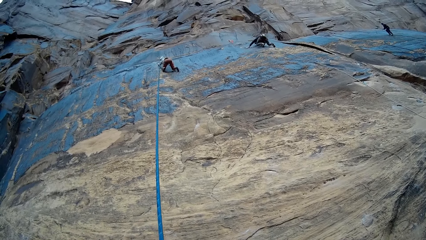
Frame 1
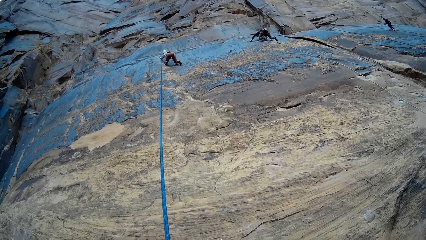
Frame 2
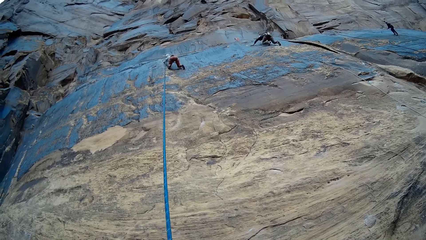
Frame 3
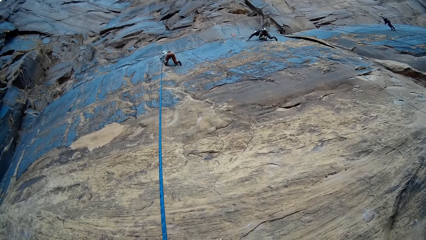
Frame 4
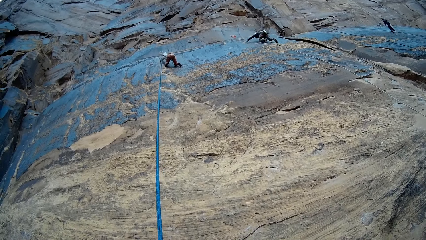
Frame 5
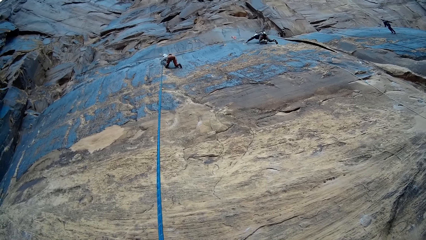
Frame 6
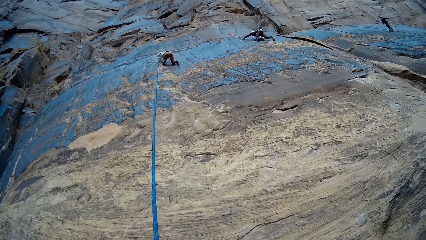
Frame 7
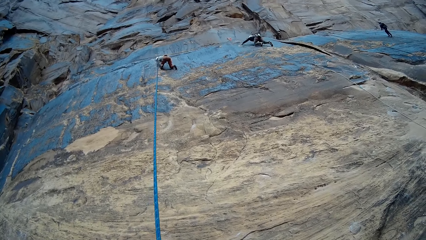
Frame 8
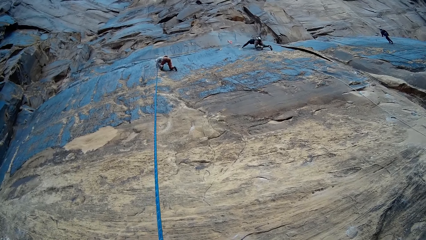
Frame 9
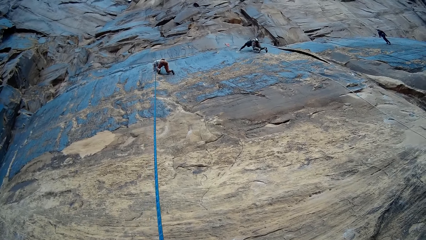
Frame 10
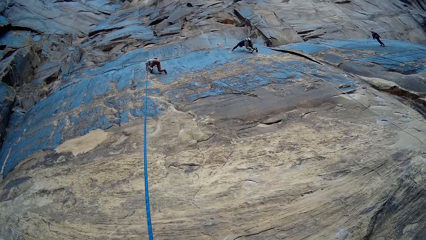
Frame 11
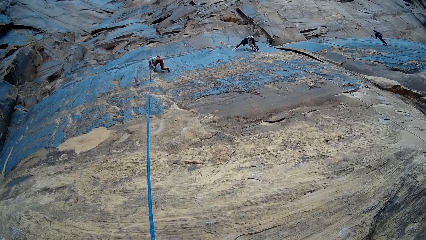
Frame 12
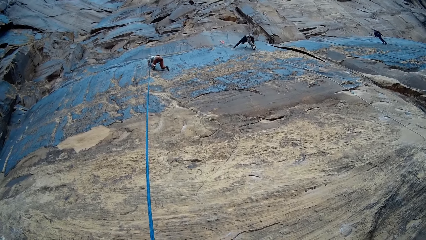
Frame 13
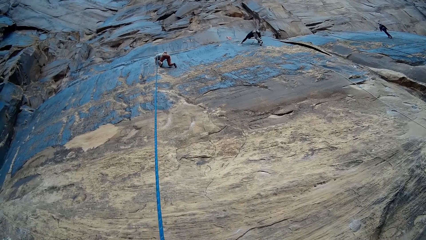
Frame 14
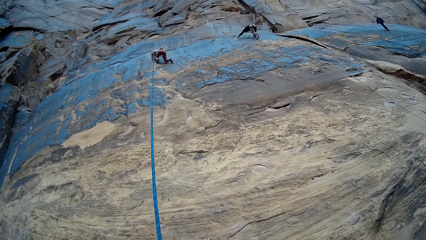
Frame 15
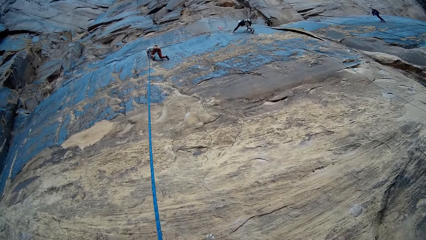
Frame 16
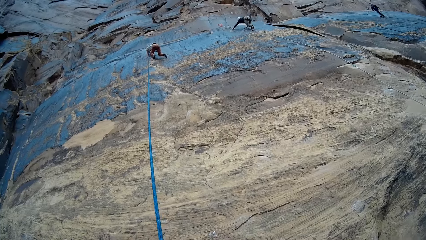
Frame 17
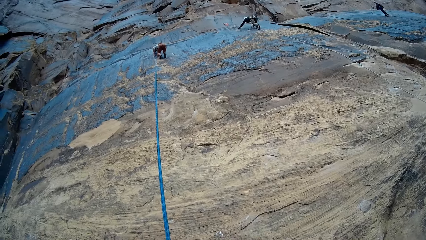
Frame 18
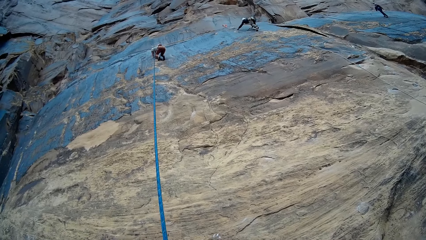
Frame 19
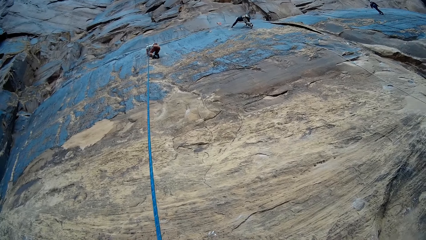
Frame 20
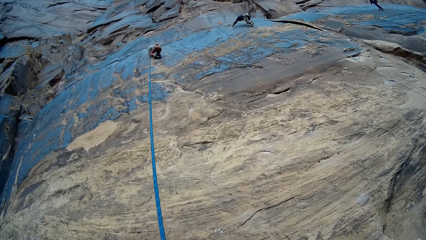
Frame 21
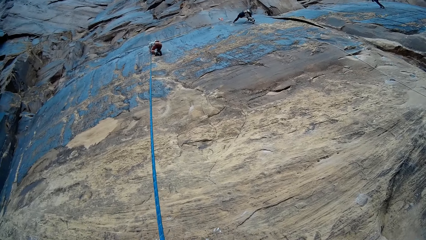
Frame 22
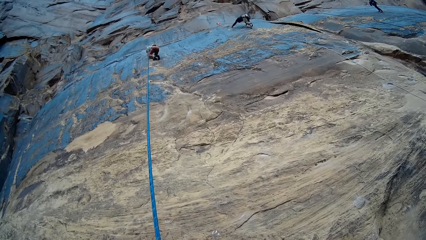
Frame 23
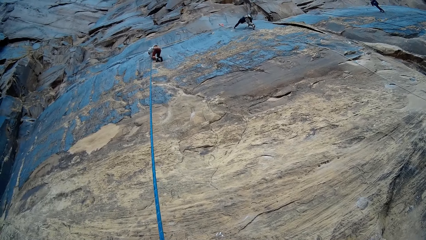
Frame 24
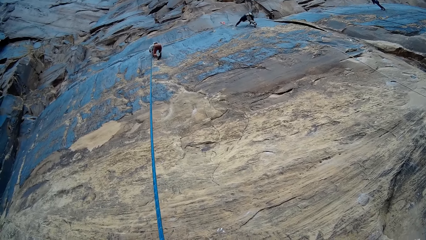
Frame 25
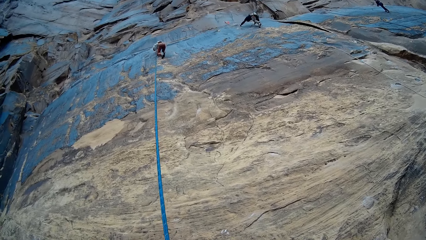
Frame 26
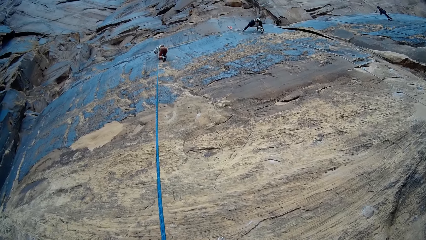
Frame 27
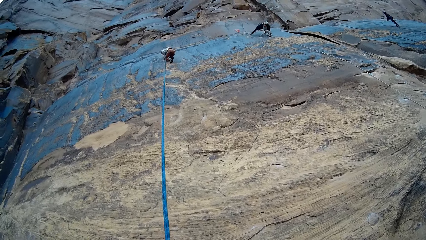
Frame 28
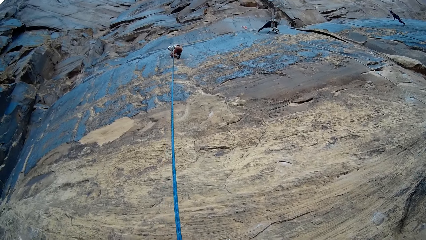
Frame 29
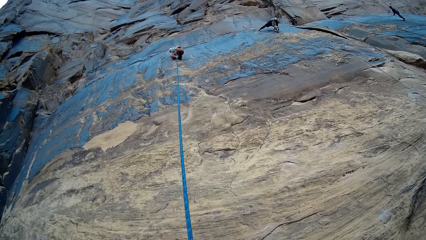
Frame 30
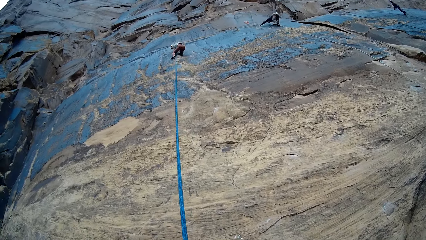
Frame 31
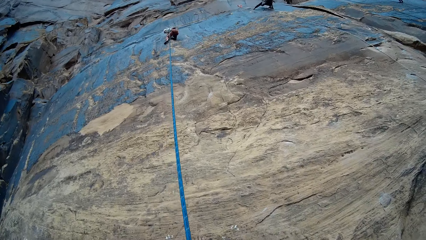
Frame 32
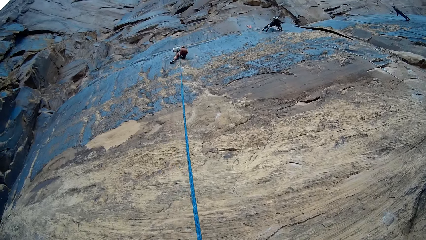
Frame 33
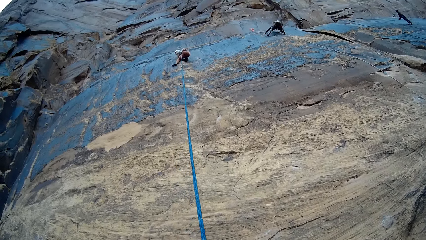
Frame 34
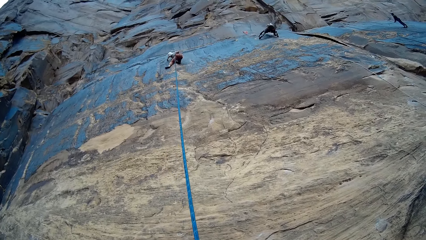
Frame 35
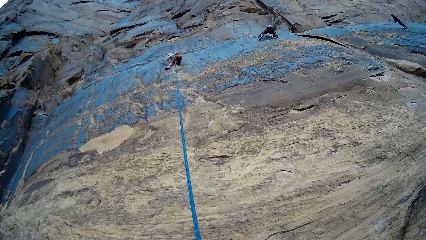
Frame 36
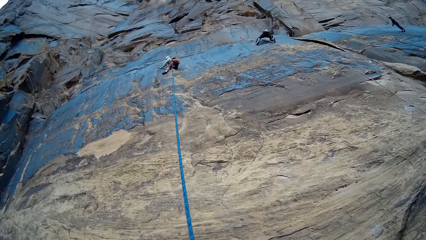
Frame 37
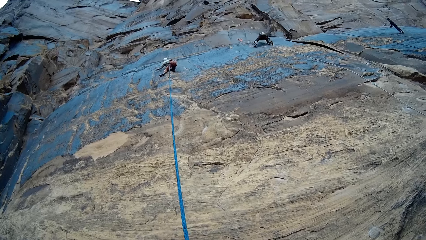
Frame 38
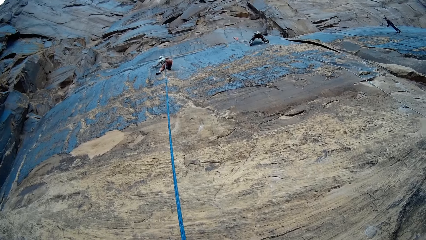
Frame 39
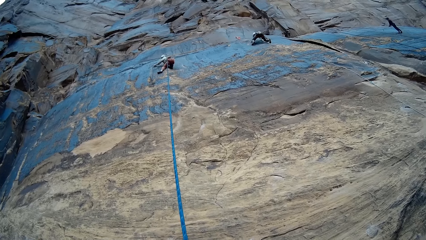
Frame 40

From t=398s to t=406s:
A climber climbs the mountain with his set rope with both hands. A person aligns a climbing rope. The climber climbs the rock. A lady climbs the rock. The person stands. The lady climbs the rock. The climber climbs the rock.

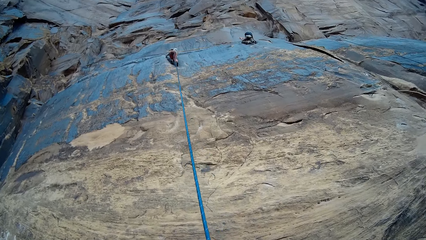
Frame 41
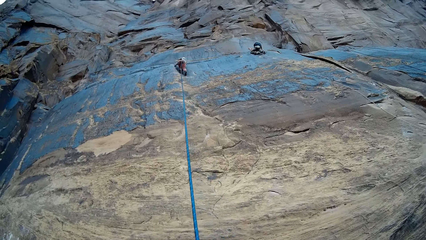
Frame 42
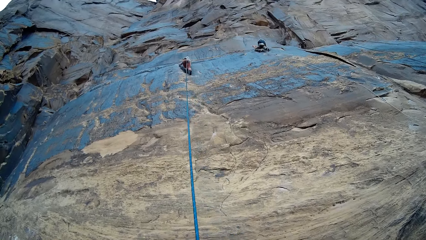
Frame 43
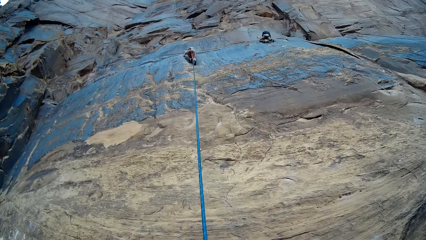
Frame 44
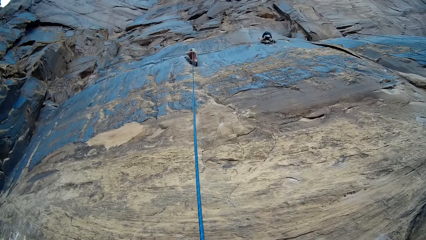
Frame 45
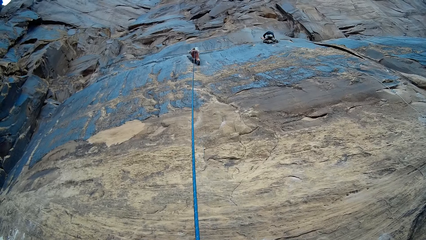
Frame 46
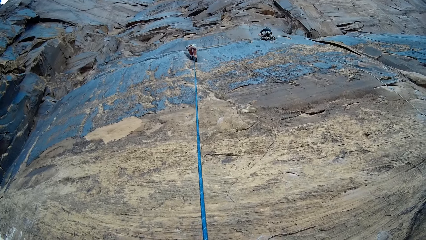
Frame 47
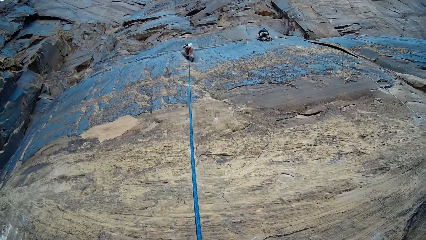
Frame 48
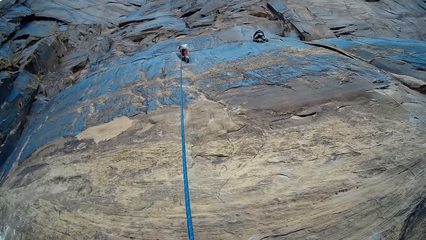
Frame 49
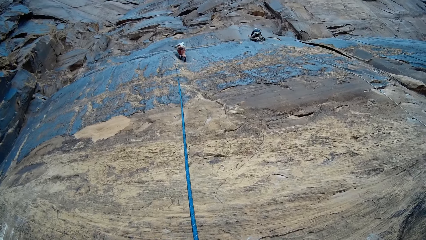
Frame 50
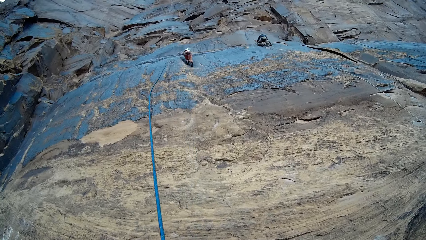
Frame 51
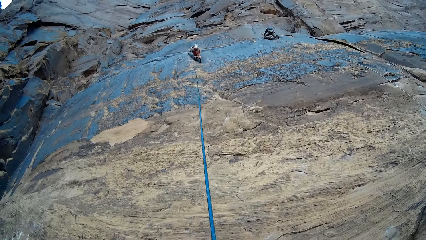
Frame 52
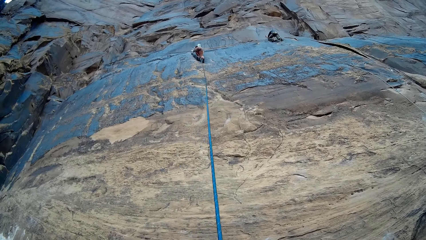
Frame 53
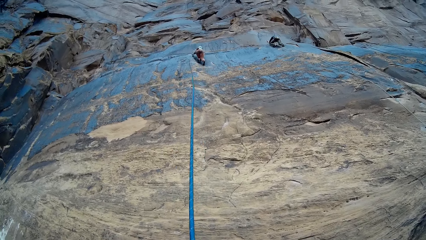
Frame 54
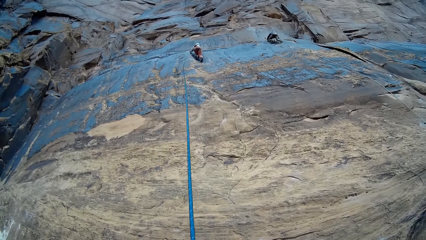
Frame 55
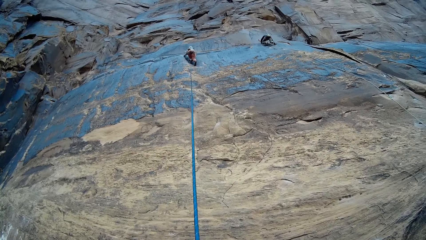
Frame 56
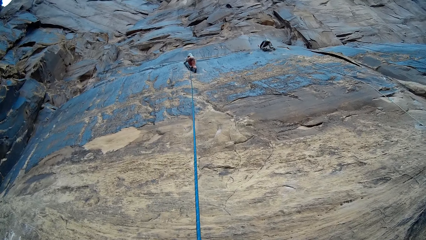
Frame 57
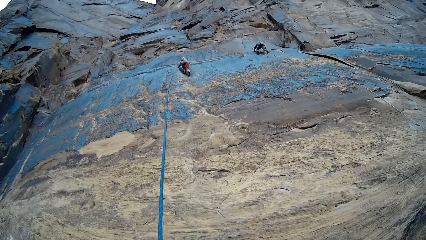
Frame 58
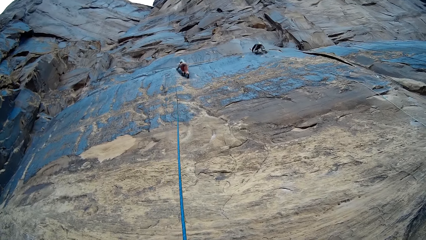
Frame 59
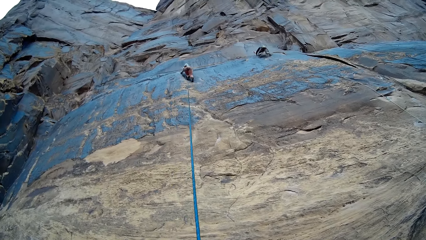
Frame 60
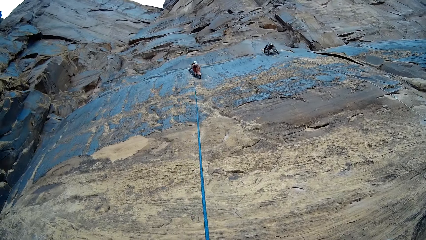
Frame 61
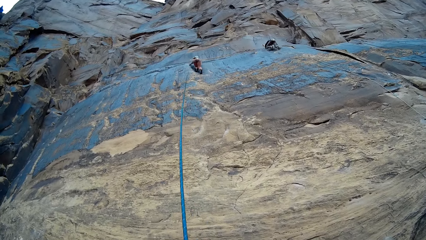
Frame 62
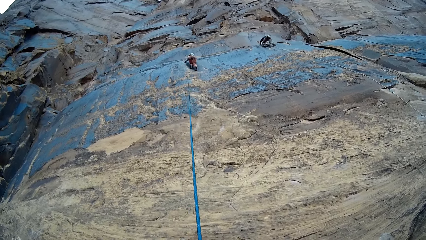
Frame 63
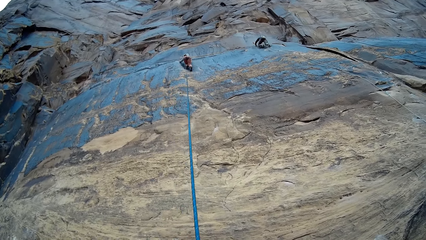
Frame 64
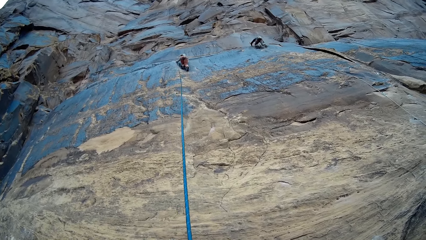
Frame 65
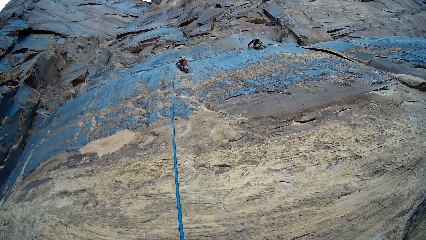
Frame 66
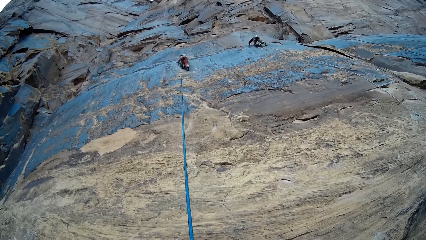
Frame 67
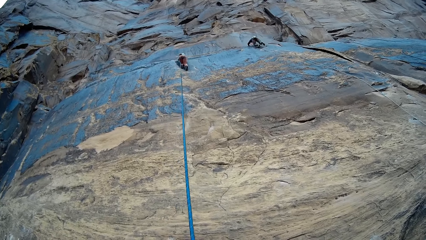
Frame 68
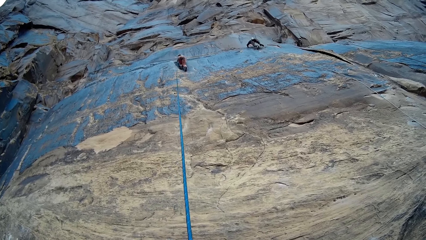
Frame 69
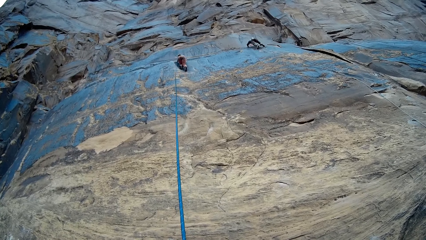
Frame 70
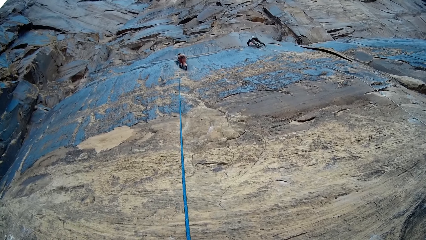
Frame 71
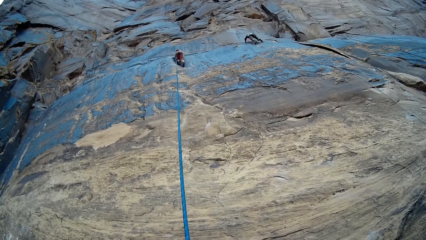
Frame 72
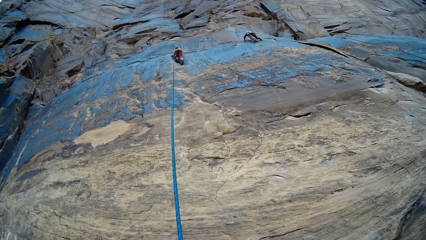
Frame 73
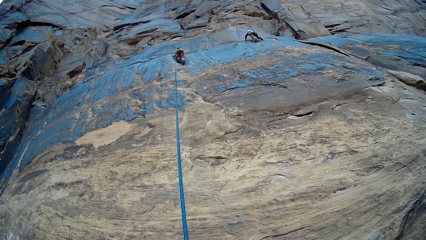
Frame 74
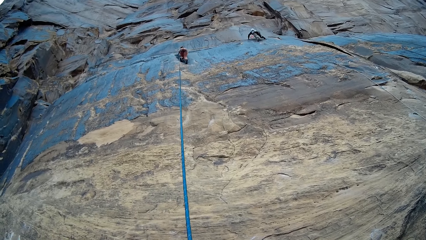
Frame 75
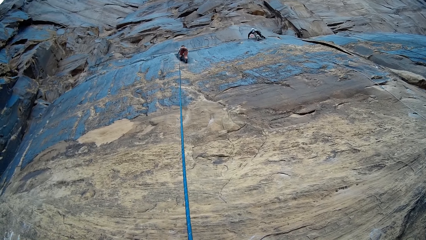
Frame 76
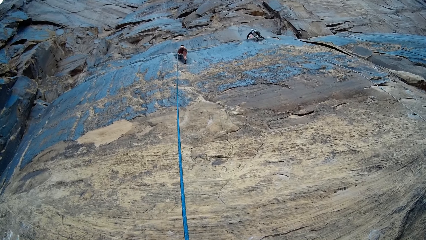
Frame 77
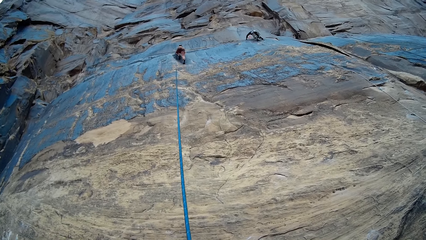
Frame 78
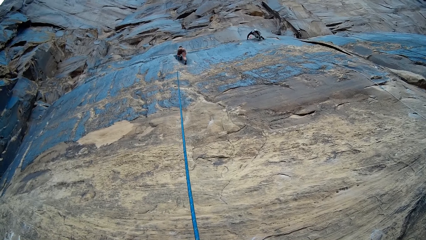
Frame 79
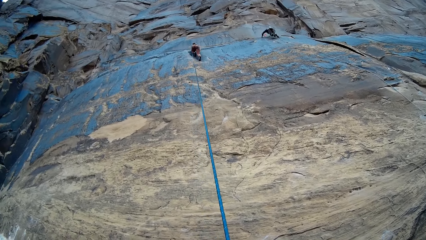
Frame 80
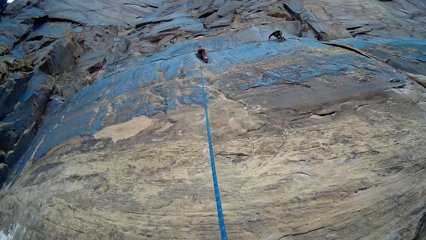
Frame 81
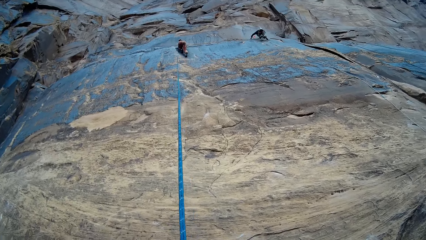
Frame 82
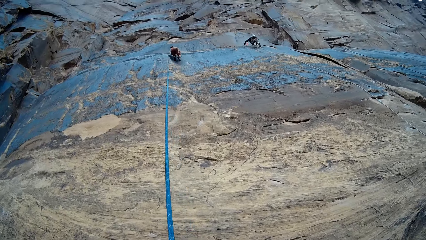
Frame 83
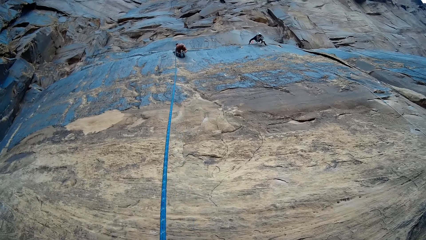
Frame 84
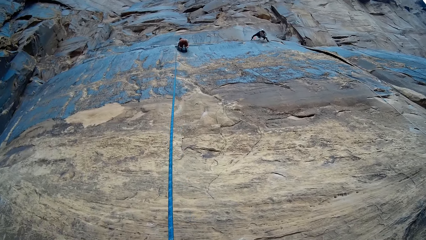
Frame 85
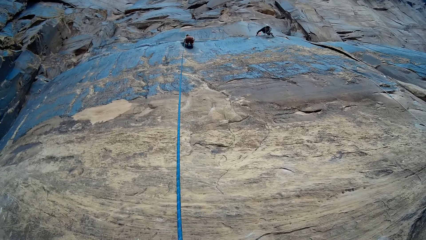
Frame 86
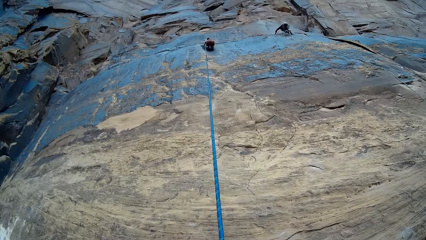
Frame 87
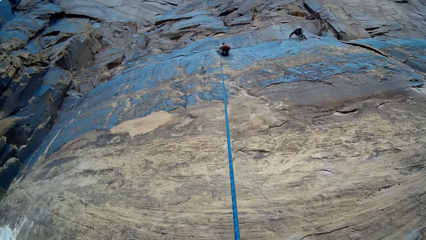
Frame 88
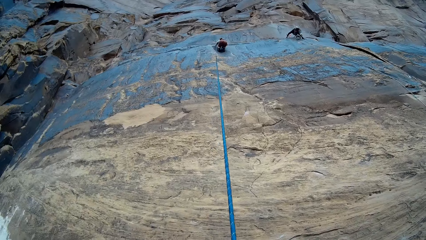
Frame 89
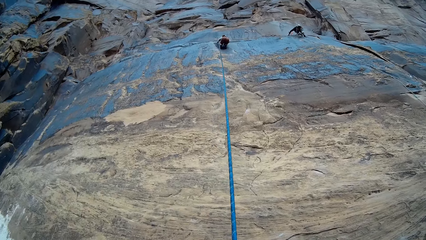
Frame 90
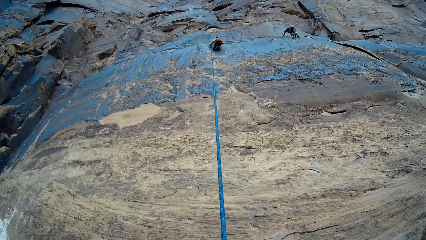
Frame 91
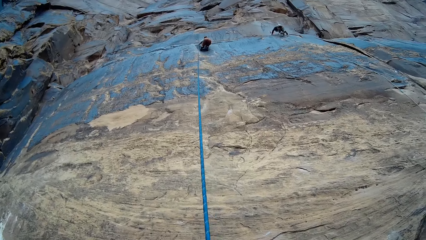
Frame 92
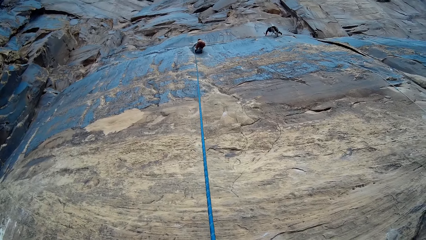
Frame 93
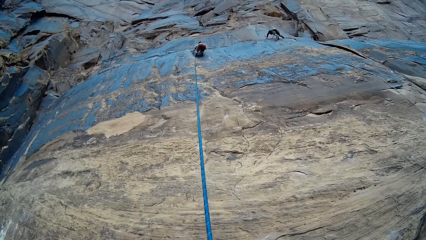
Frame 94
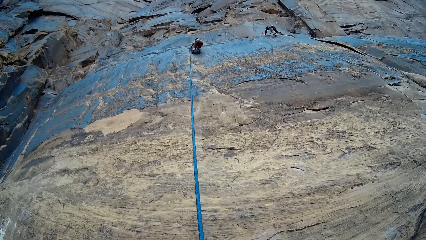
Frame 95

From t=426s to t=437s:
A climber passes the set rope of the camera wearer on the mountain to her other side on the mountain with her left hand. The climber aligns a climbing rope and climbs a rock. A person climbs the rock.
